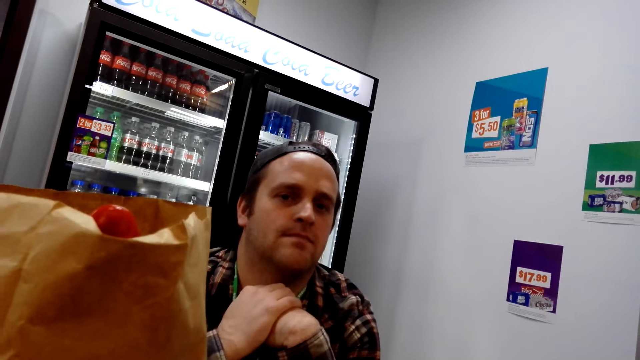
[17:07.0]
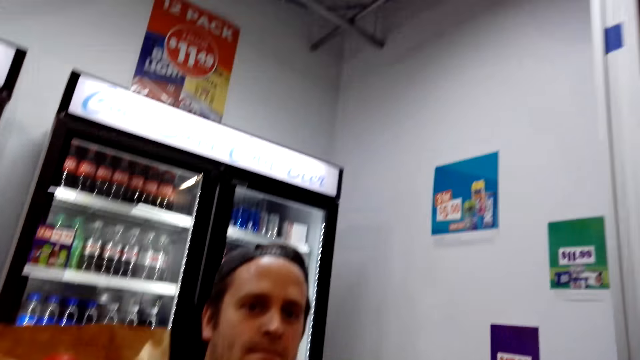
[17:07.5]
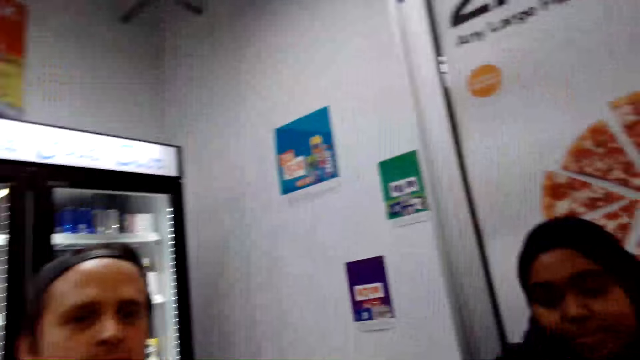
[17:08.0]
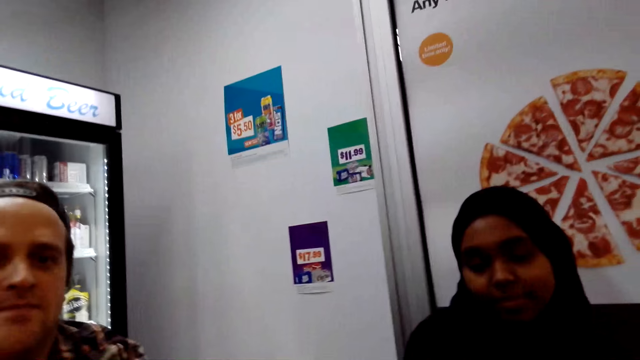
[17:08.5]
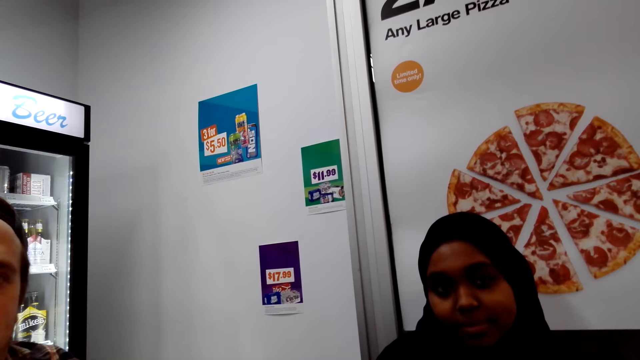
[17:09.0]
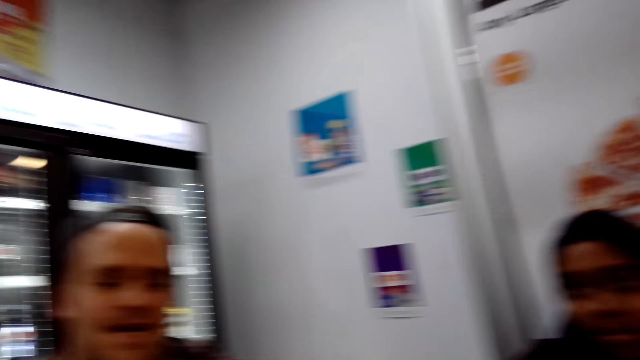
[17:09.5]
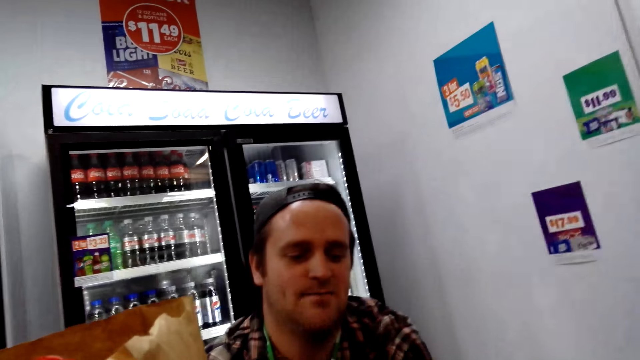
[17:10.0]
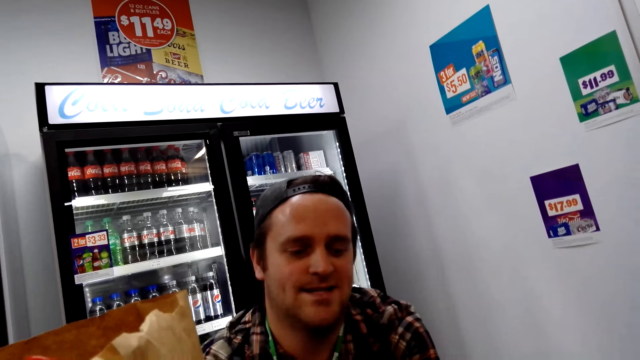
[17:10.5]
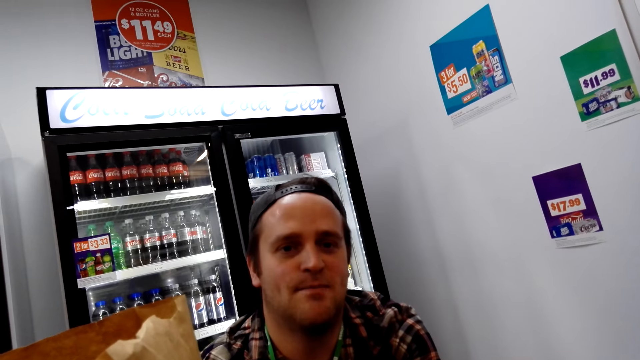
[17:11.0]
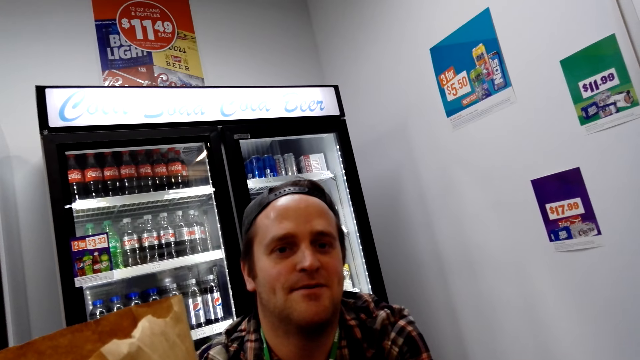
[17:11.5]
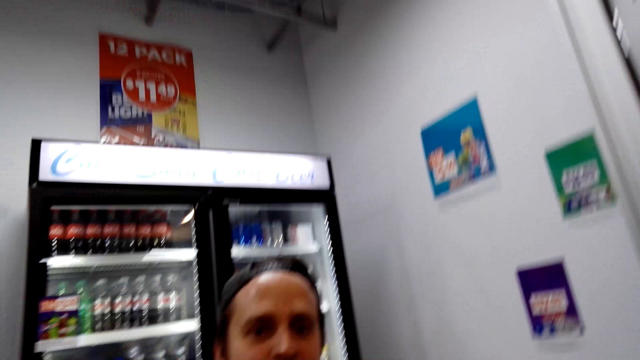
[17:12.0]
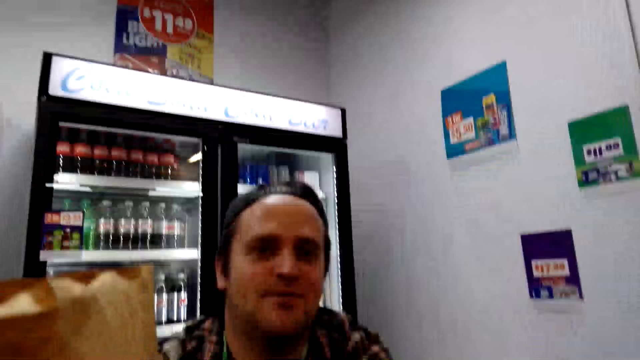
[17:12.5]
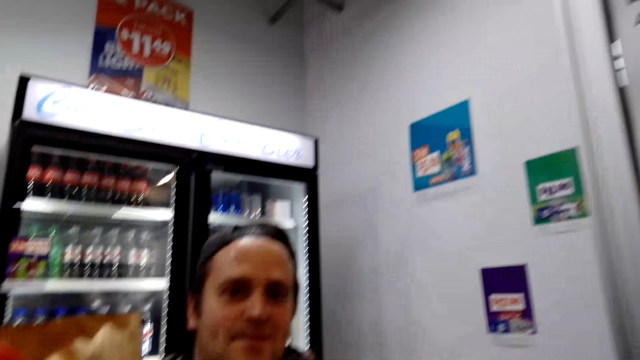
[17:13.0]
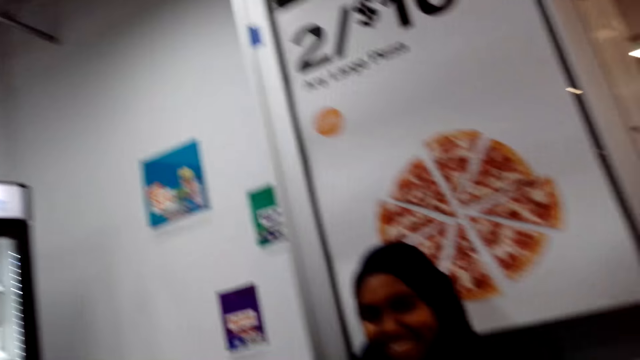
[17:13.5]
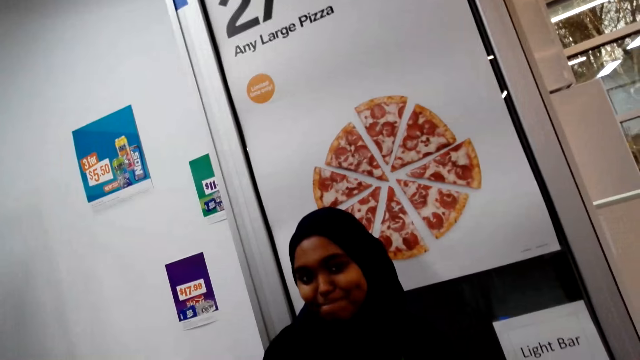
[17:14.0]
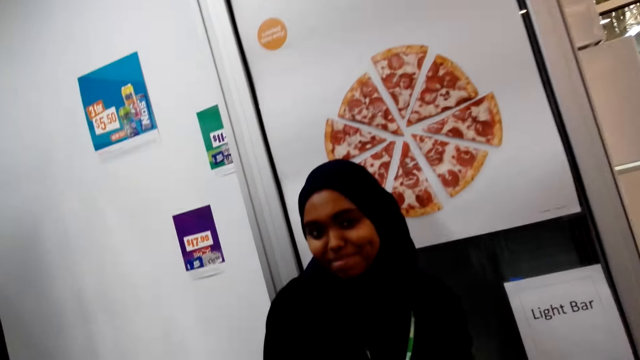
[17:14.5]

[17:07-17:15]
The camera wearer talks to a person and another person.

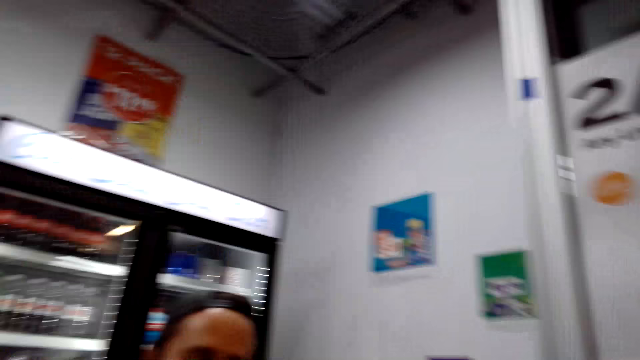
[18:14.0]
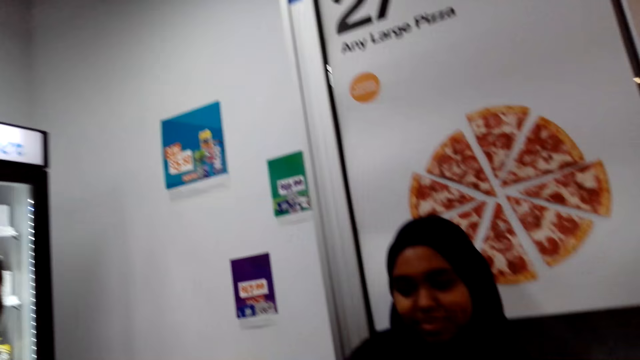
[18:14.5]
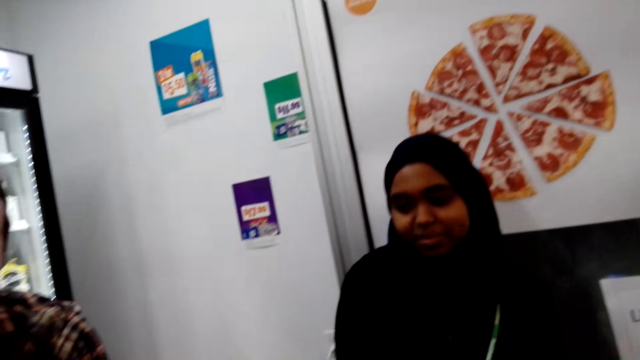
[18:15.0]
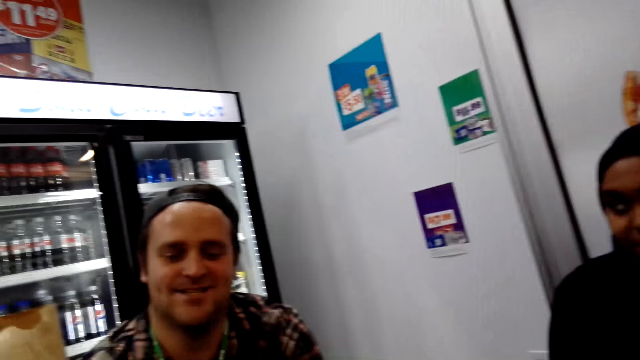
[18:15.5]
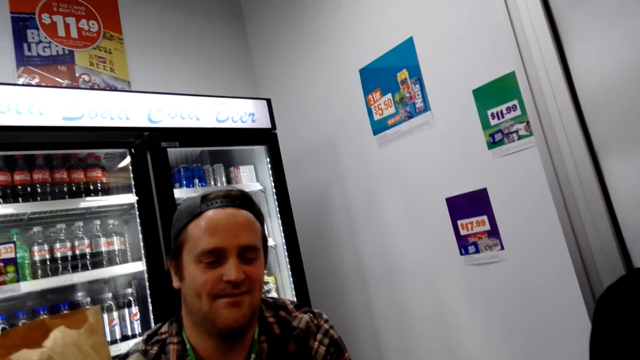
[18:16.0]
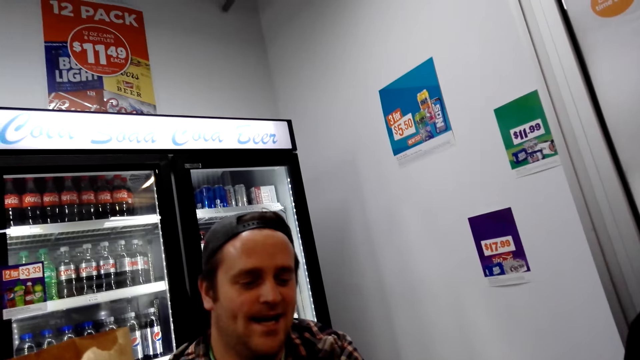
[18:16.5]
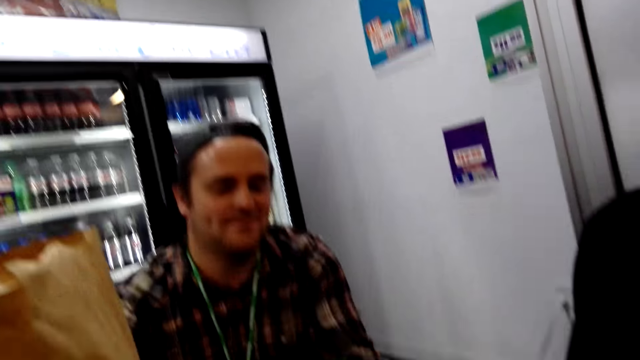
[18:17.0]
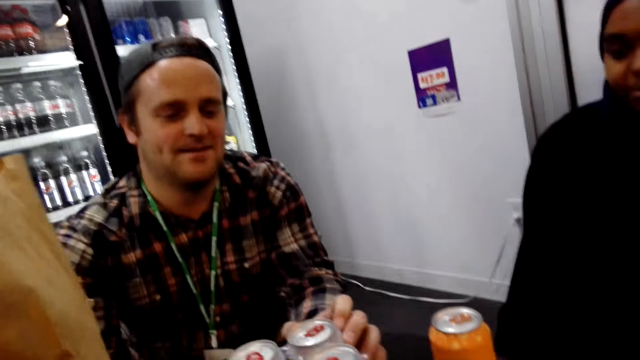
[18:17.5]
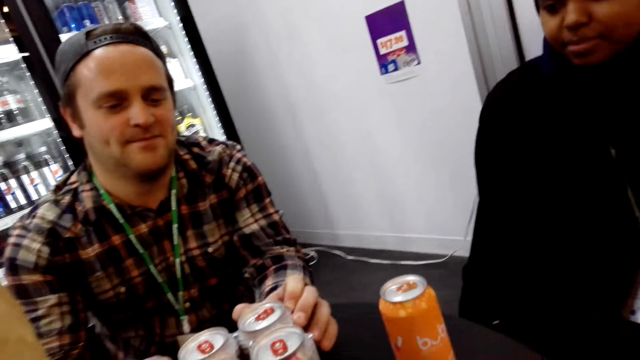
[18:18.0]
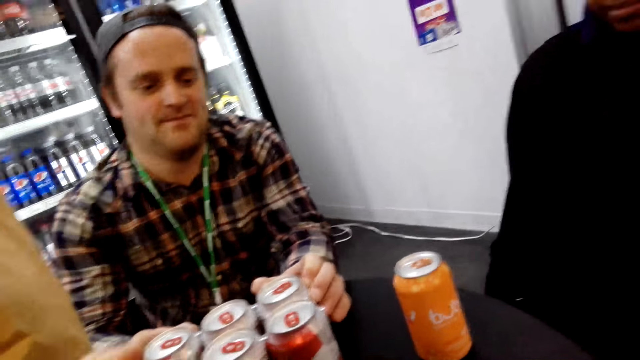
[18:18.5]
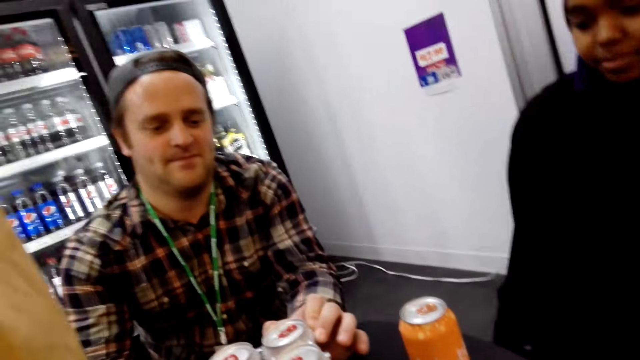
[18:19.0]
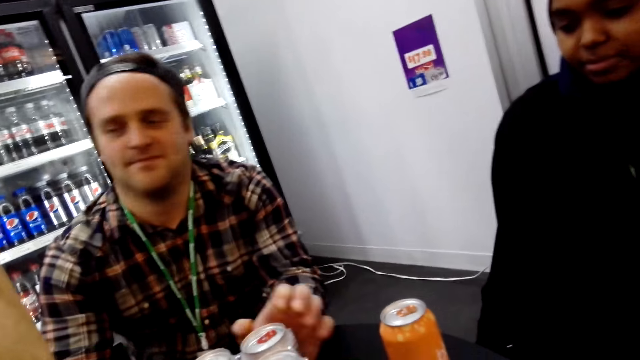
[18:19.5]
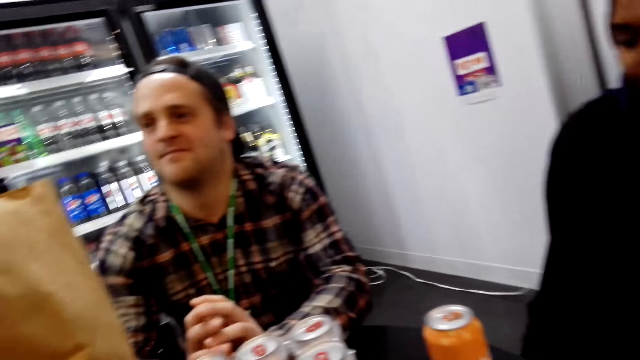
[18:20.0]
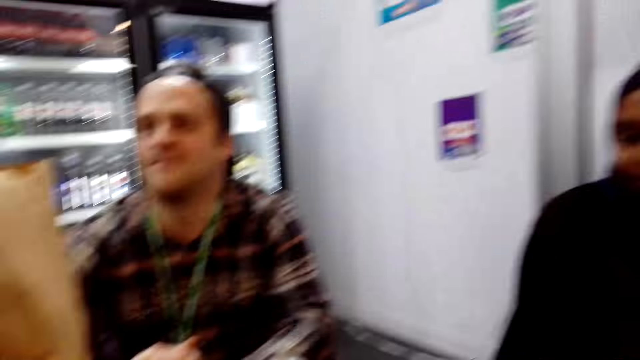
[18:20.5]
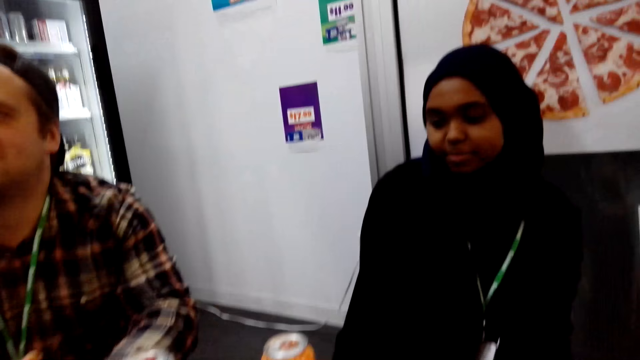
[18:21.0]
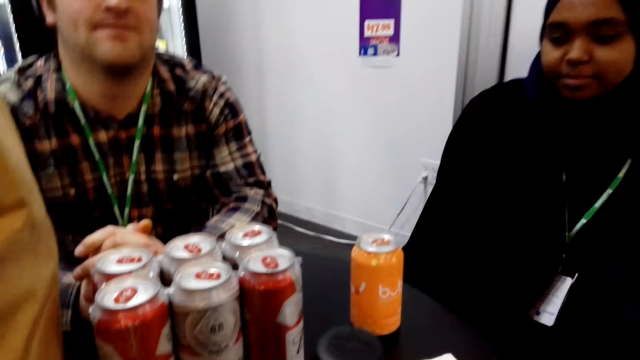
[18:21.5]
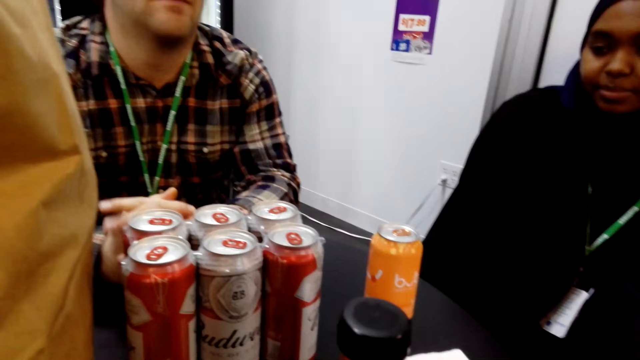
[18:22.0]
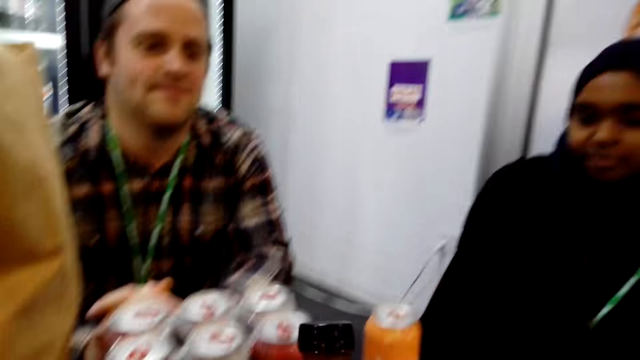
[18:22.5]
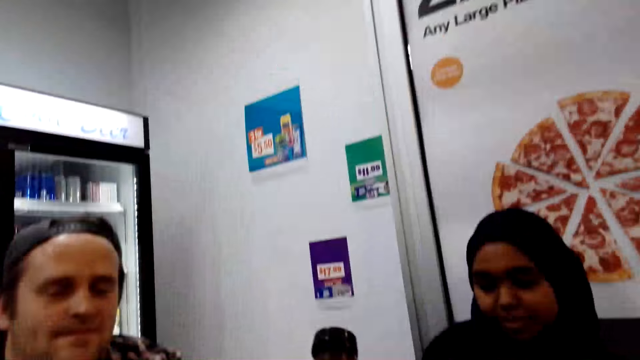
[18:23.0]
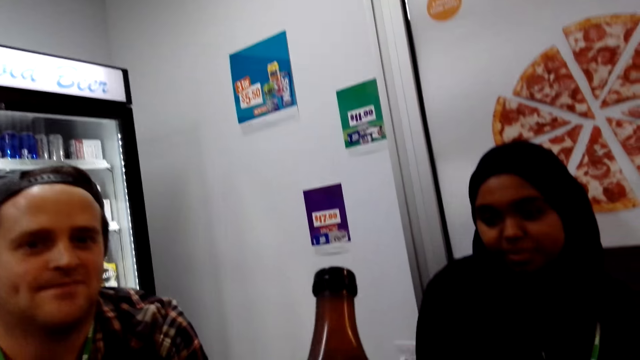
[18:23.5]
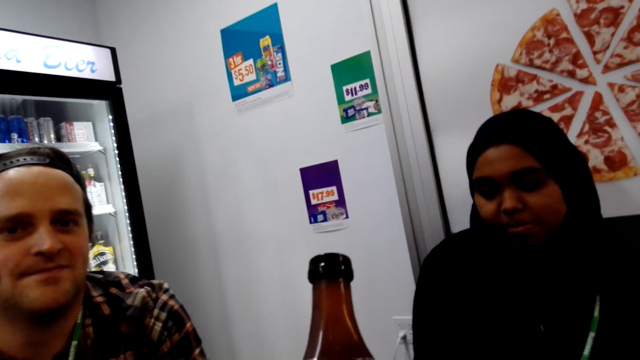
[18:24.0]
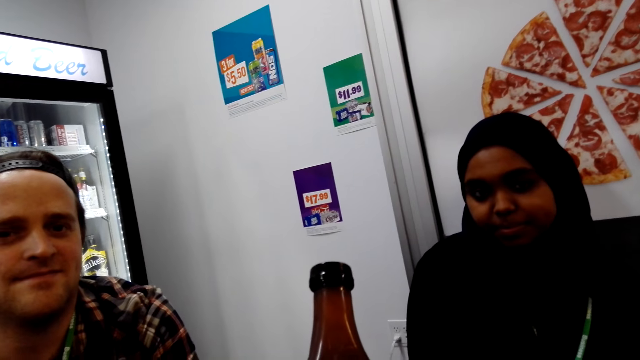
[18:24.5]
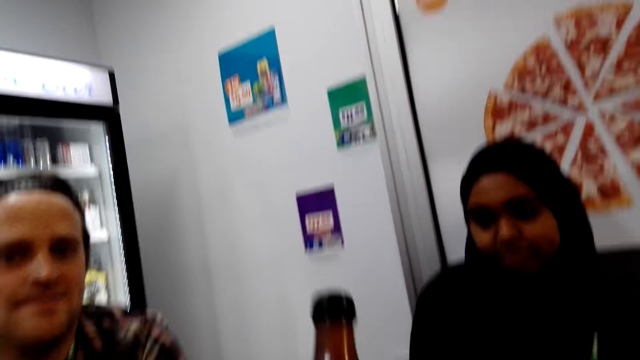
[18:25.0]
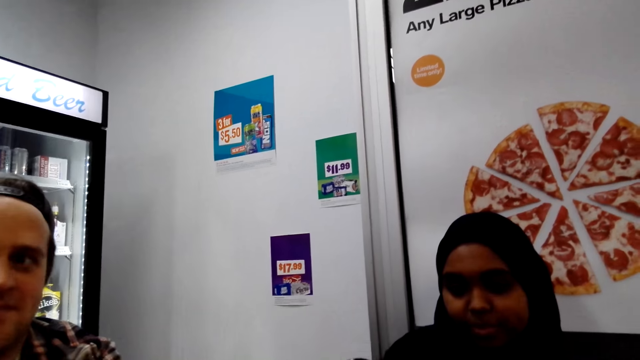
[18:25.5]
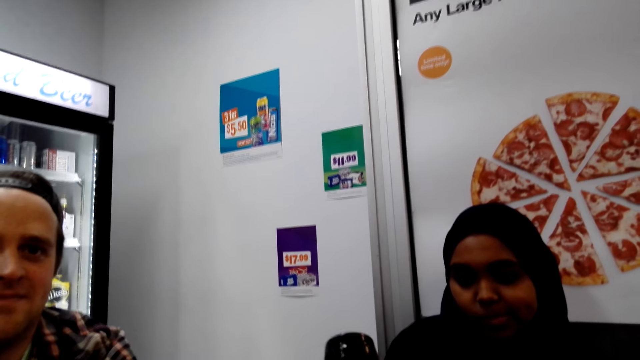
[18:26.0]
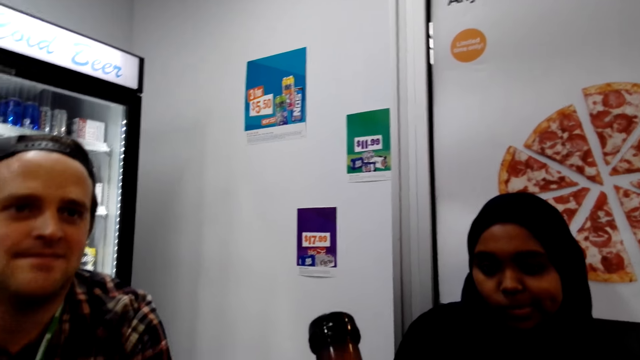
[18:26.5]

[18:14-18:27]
The camera wearer looks at a person. They lift the juice bottle.
